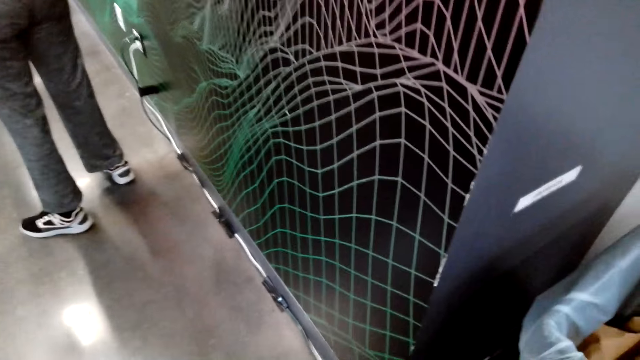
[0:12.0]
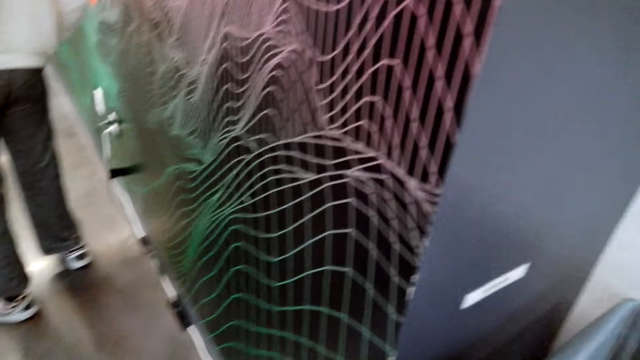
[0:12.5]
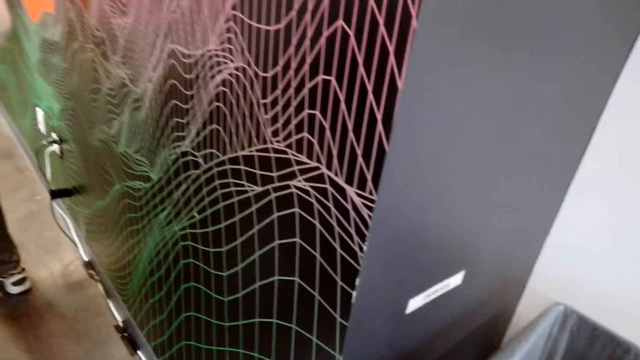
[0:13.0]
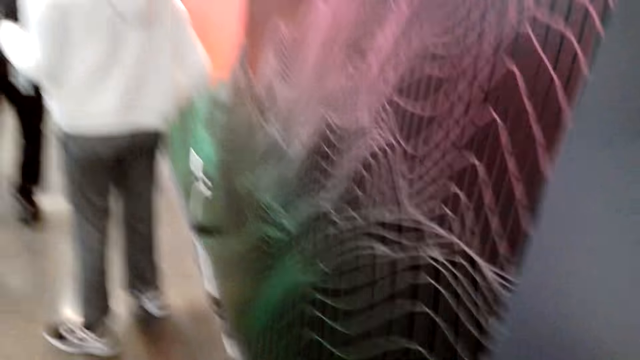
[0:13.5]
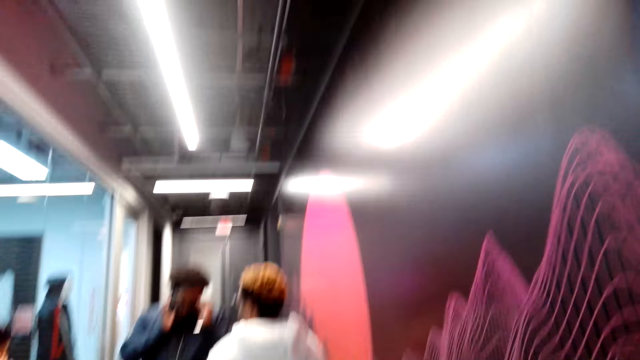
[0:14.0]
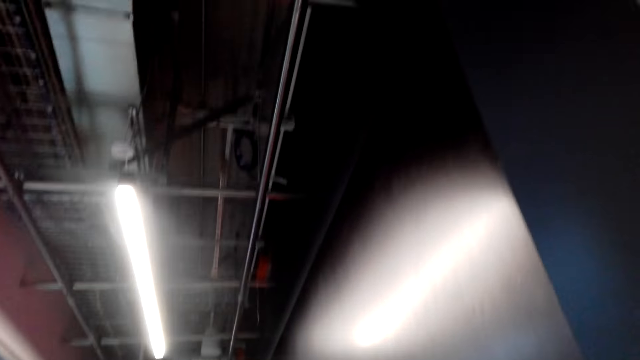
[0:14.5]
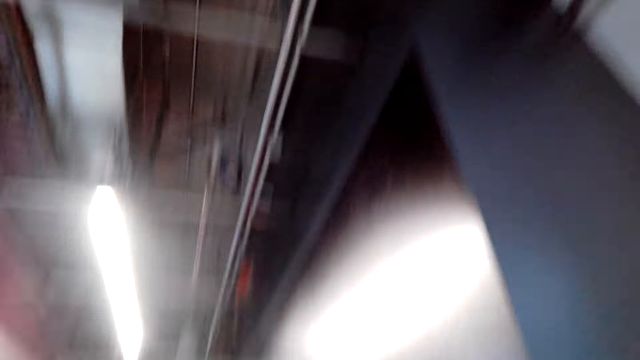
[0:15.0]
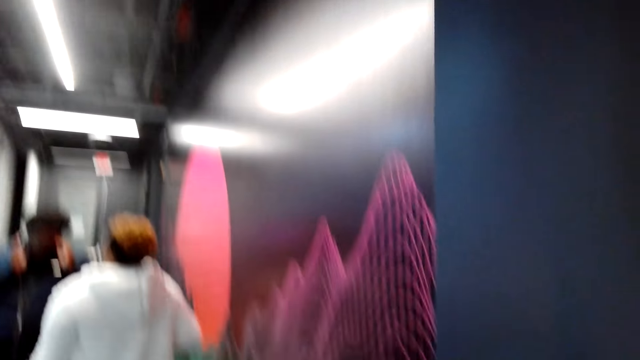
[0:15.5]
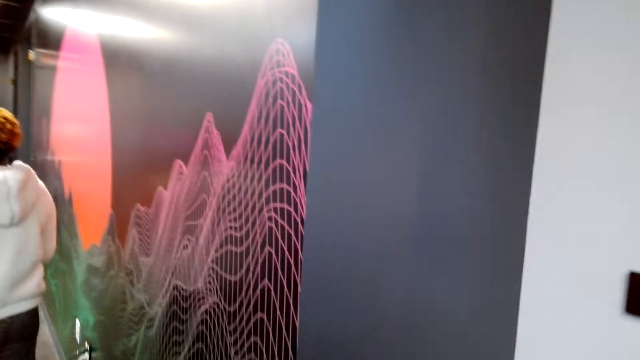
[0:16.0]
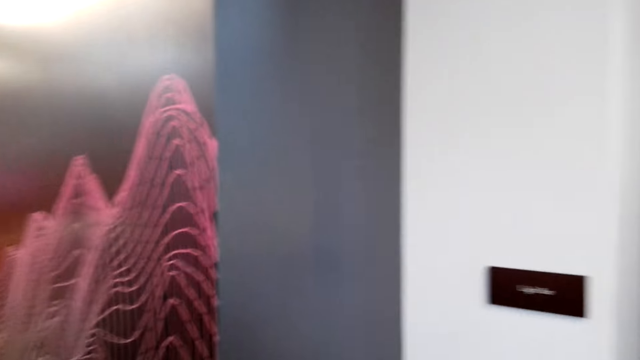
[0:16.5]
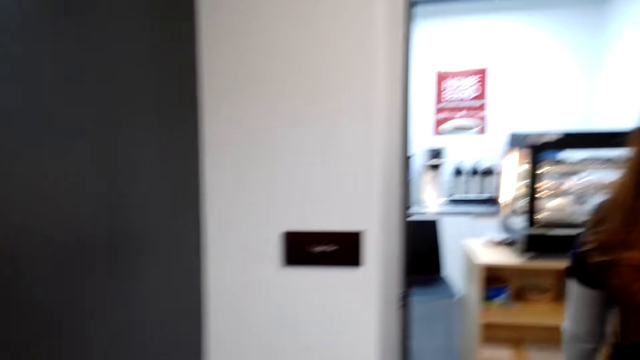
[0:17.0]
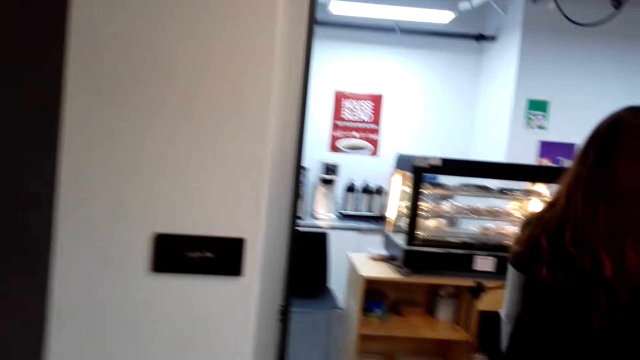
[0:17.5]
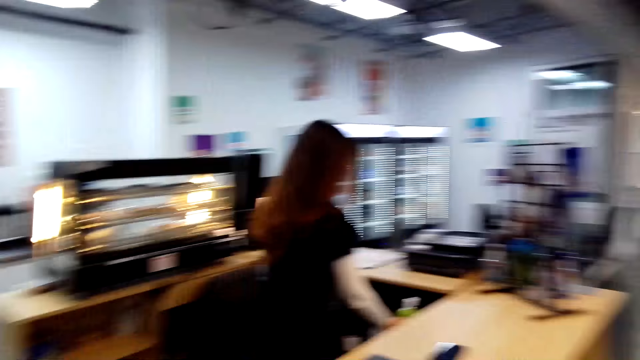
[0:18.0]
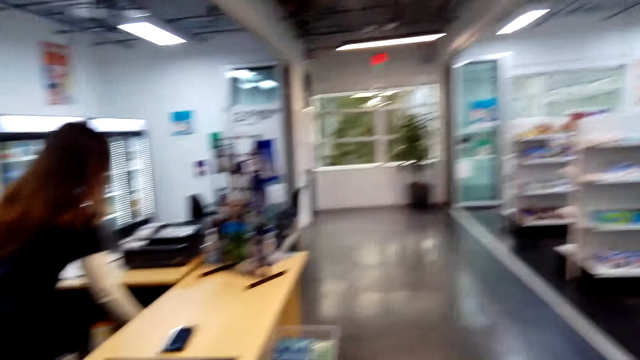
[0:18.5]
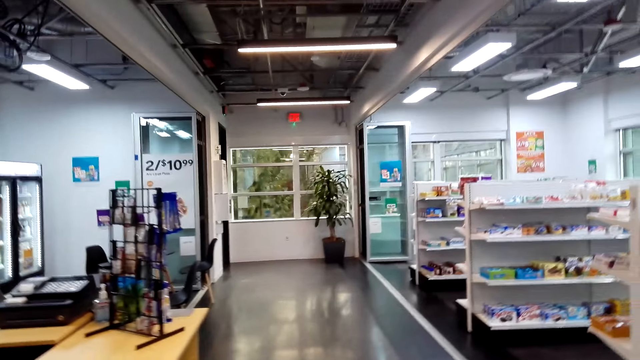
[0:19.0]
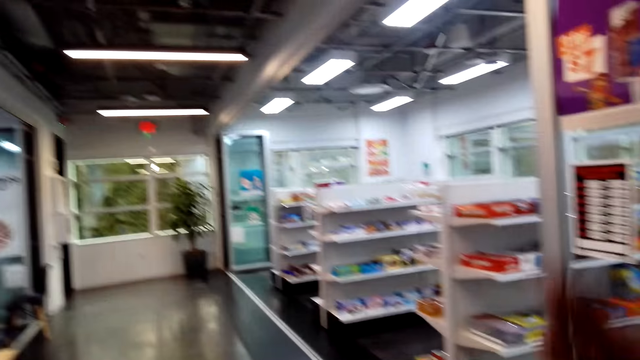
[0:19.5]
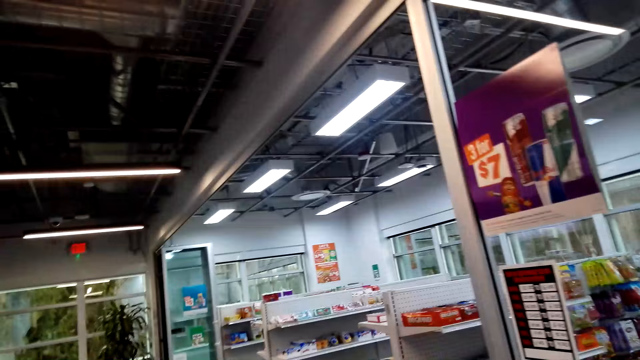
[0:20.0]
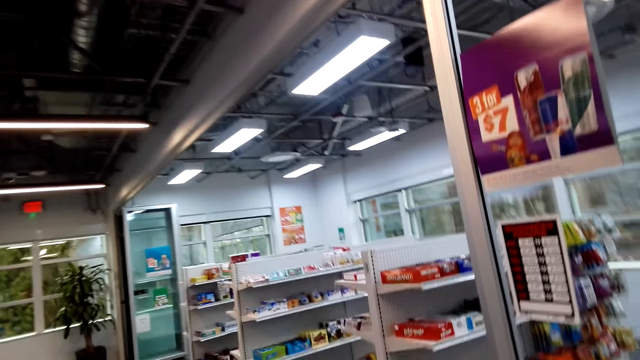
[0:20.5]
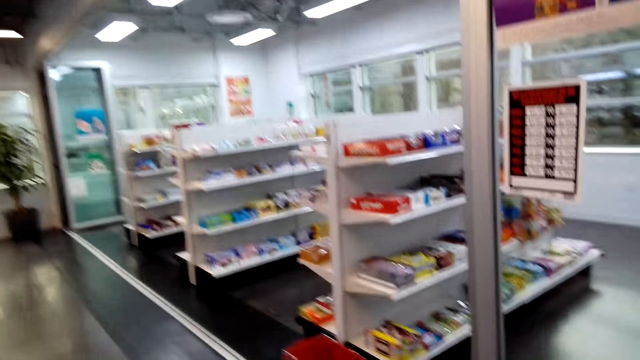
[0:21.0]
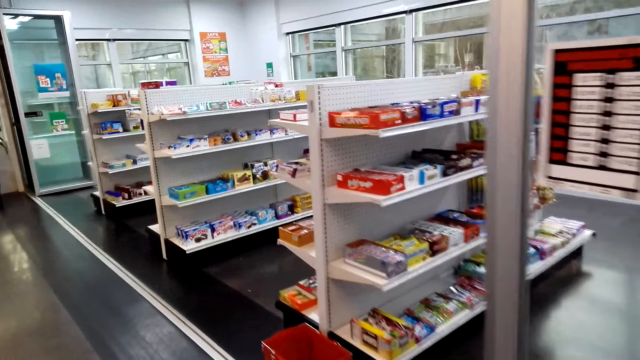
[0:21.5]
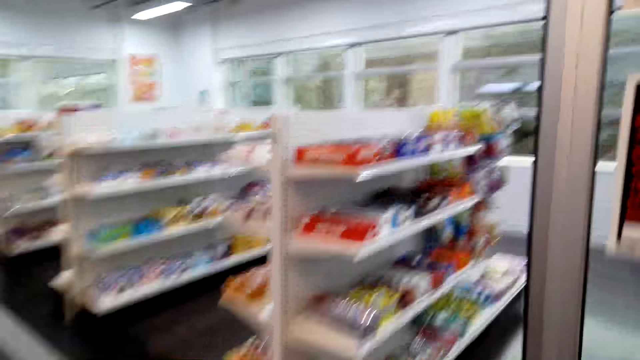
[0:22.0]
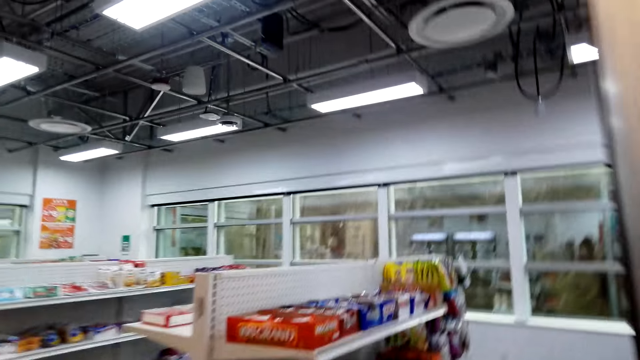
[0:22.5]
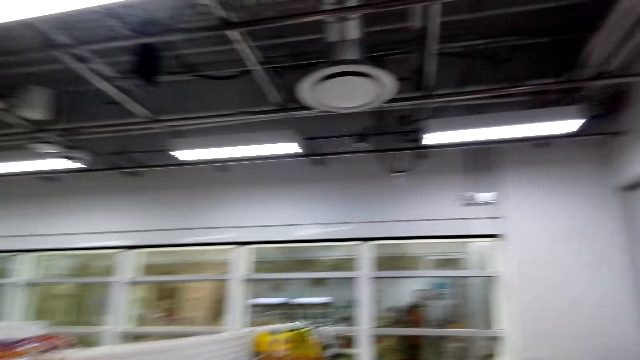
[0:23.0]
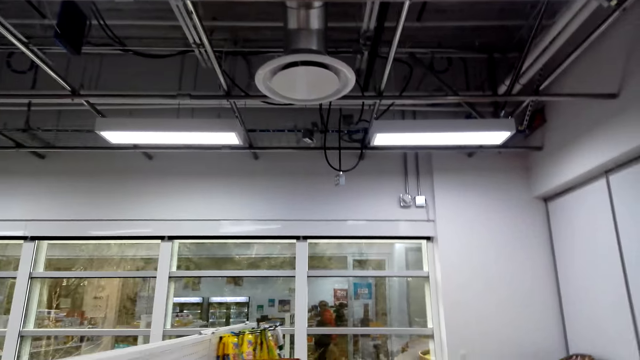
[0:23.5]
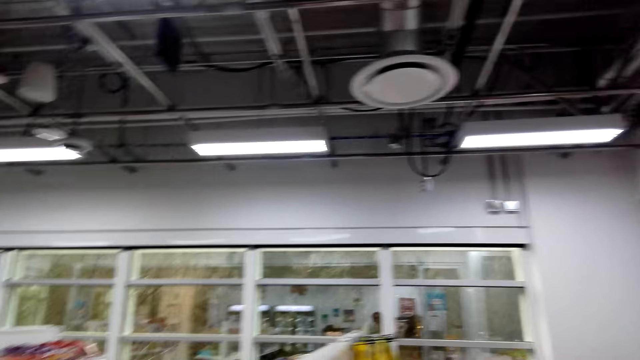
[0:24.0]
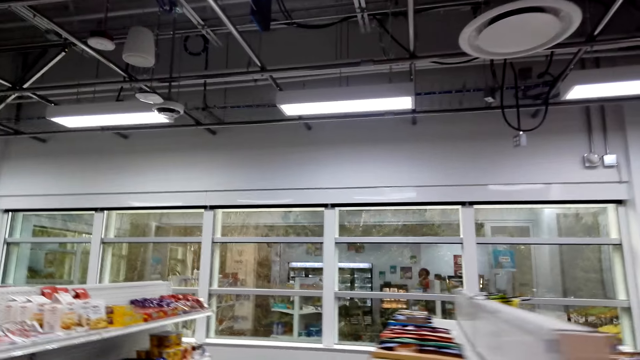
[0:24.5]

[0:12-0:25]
A man interacts with another man. A woman walks in the supermarket. A lady walks in the counter. The camera wearer walks in the supermarket.

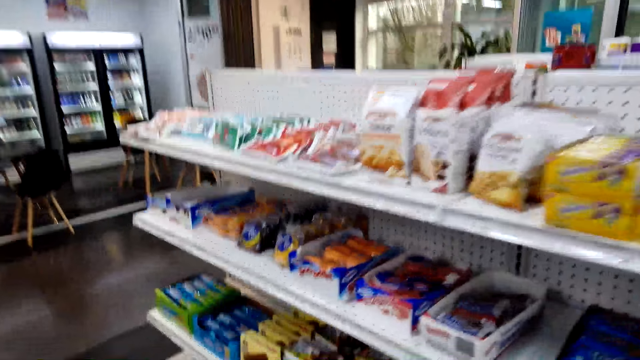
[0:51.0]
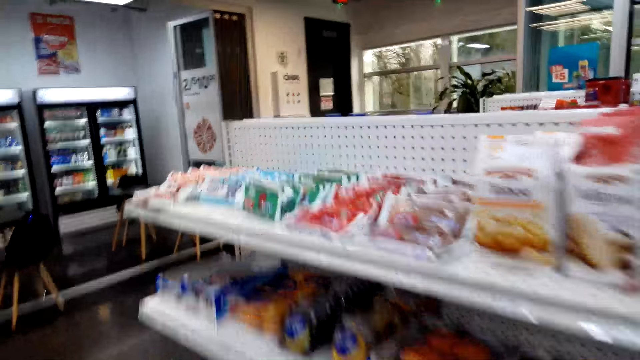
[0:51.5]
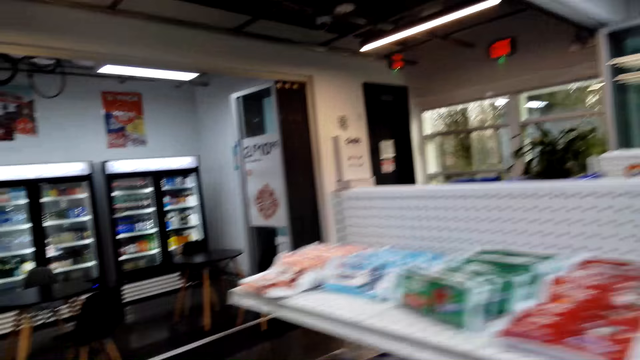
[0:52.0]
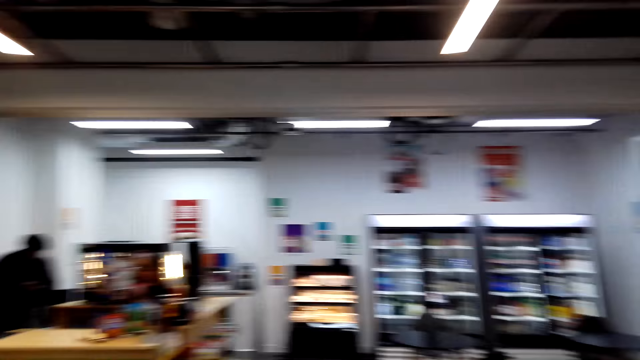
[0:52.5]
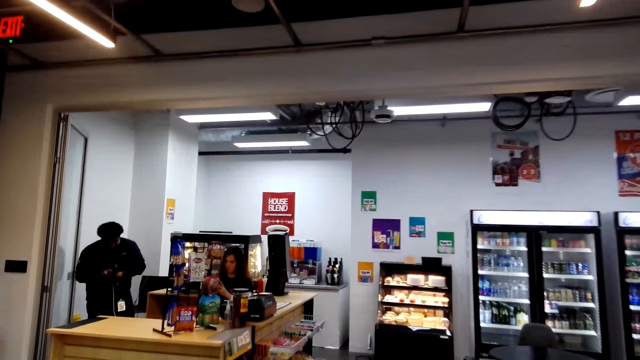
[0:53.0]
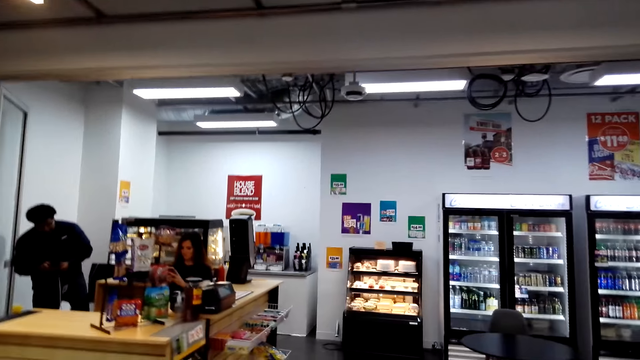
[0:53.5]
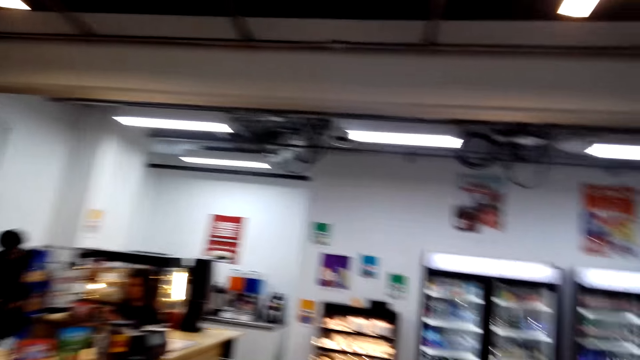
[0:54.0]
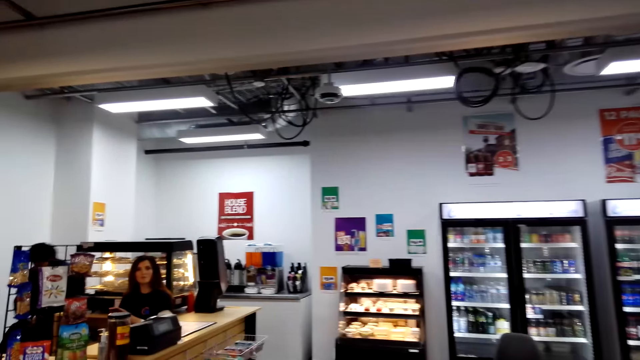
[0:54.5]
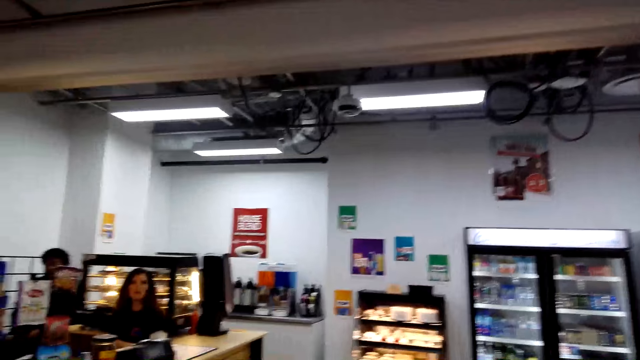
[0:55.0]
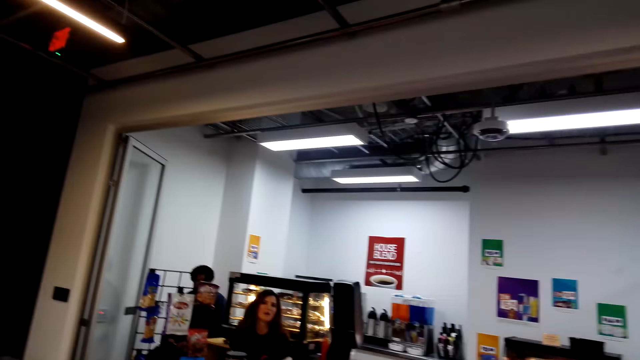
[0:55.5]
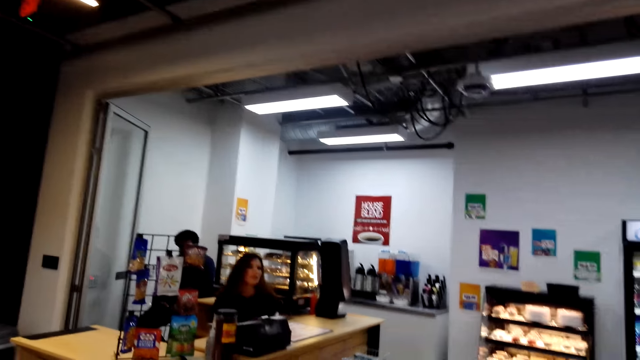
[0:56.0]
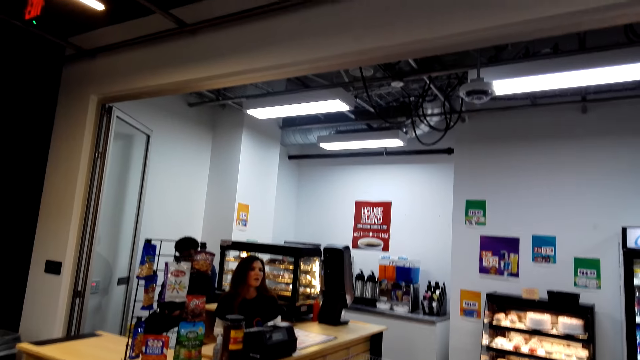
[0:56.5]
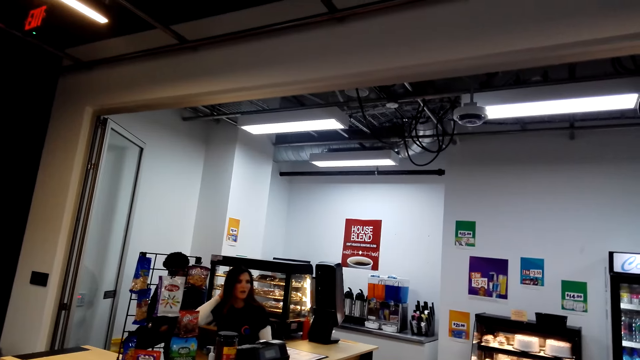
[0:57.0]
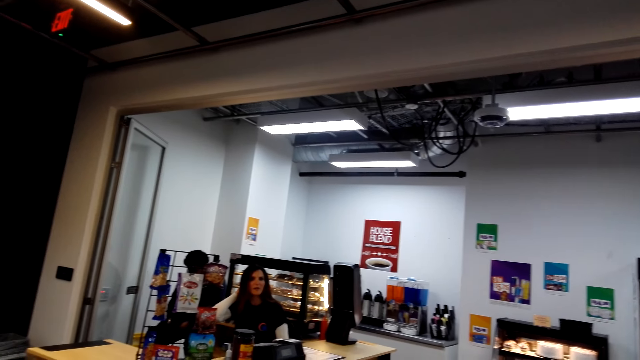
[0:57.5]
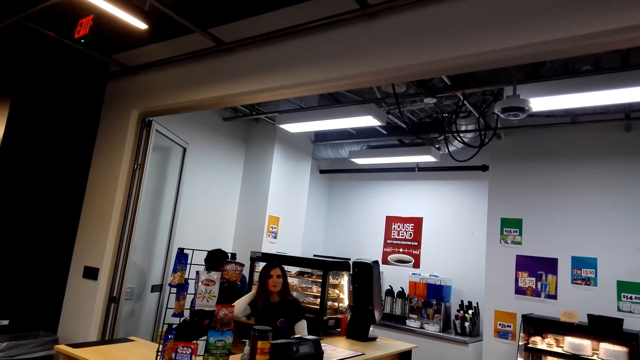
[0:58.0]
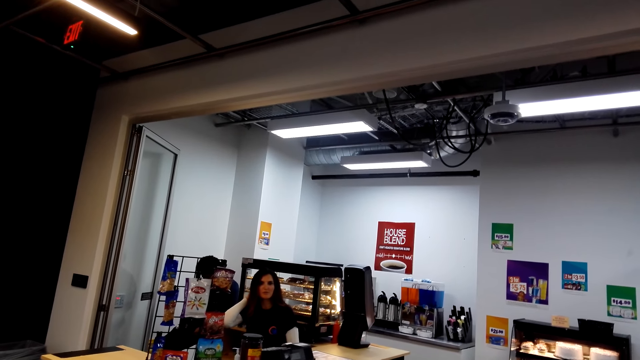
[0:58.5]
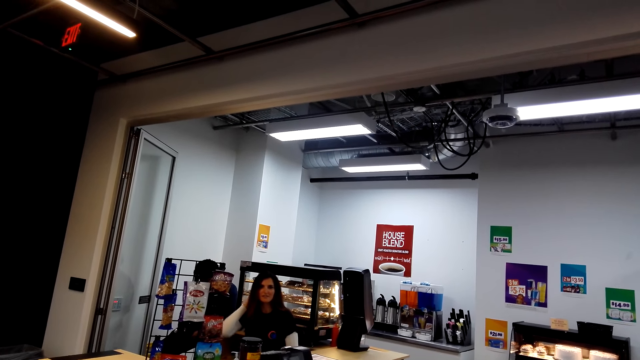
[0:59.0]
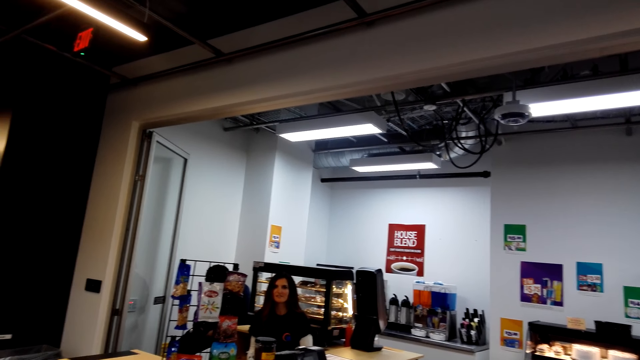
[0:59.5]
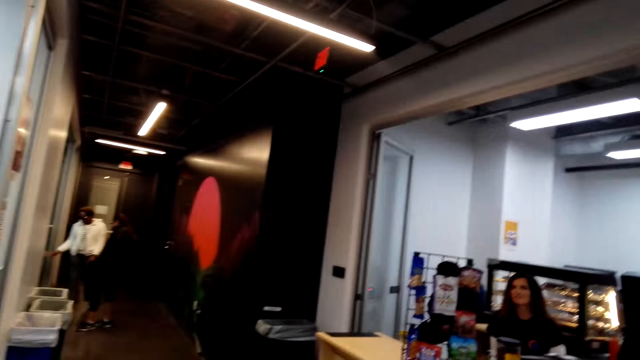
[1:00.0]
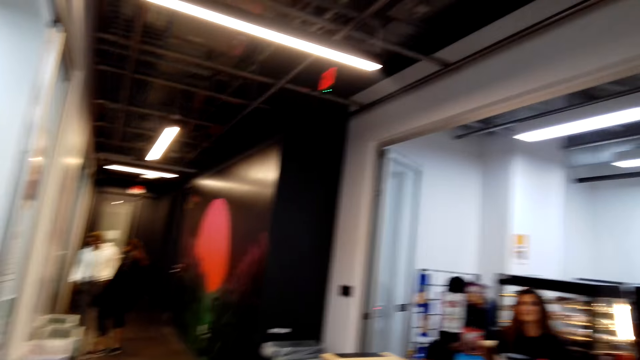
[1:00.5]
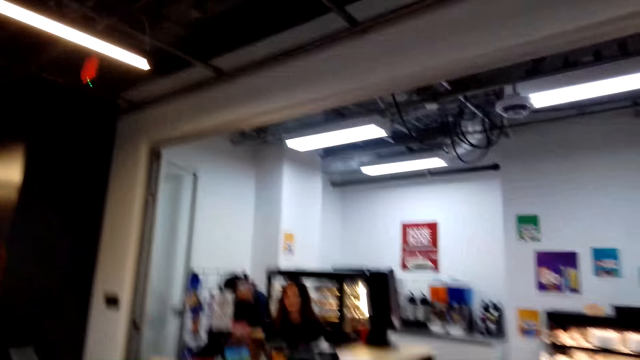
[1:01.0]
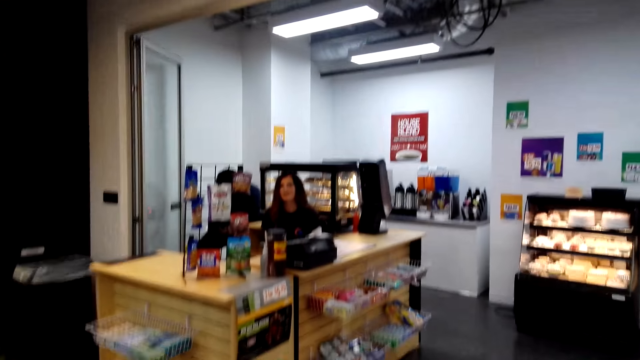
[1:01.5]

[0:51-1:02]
A lady operates the phone. A man sits on a chair. The camera wearer talks to the cashier. The lady scratches the hair. A woman talks. Another man walks in the supermarket. The camera wearer talks.
